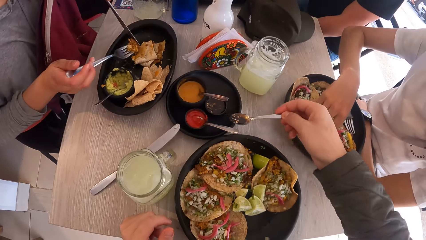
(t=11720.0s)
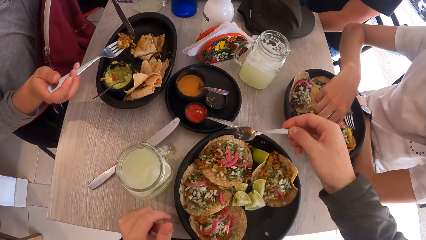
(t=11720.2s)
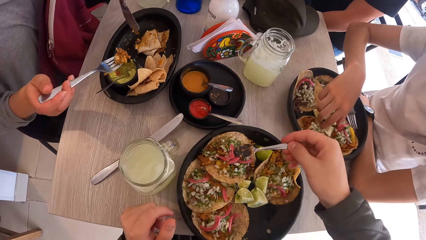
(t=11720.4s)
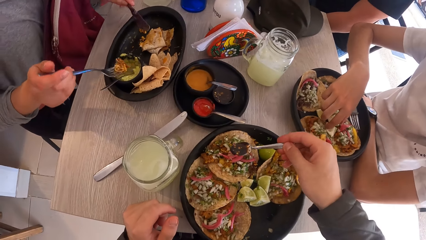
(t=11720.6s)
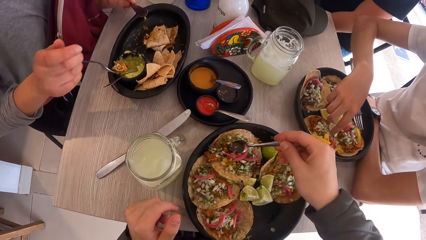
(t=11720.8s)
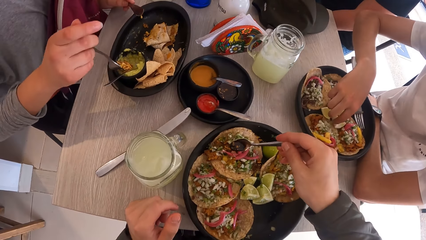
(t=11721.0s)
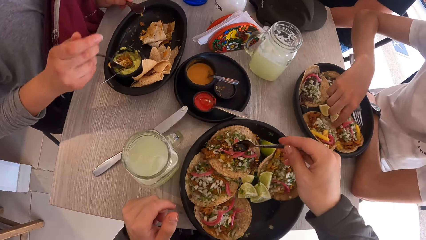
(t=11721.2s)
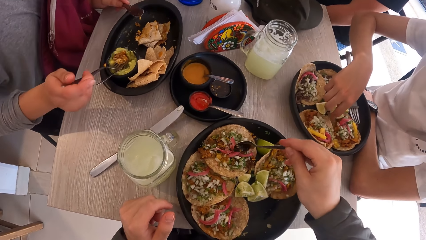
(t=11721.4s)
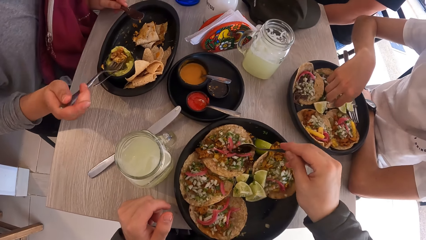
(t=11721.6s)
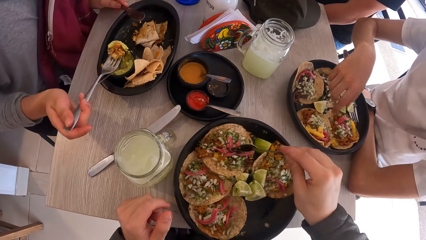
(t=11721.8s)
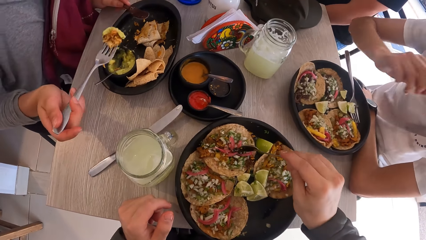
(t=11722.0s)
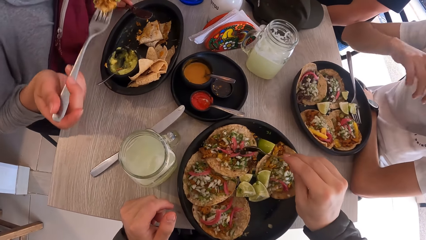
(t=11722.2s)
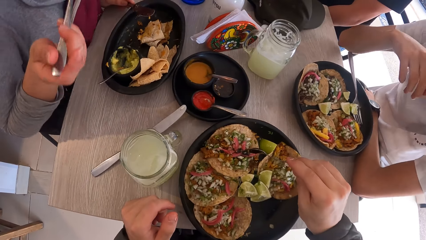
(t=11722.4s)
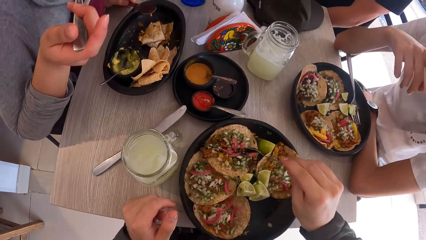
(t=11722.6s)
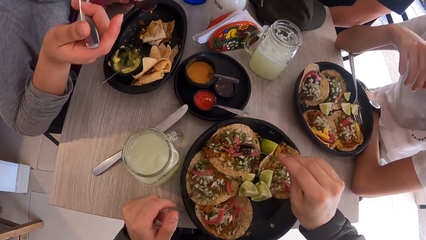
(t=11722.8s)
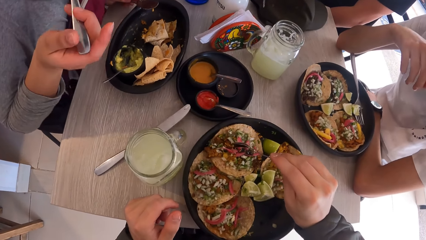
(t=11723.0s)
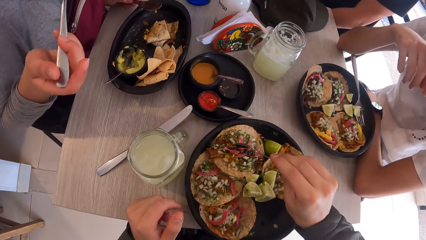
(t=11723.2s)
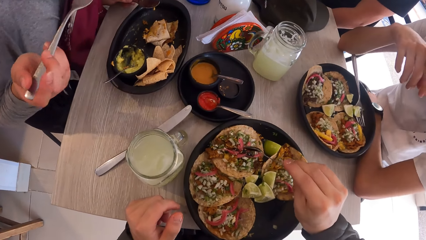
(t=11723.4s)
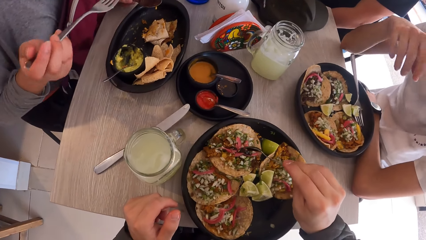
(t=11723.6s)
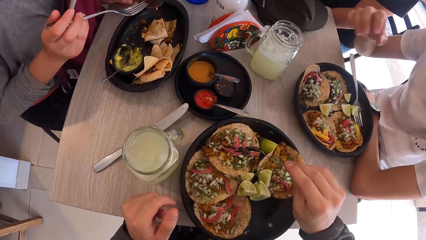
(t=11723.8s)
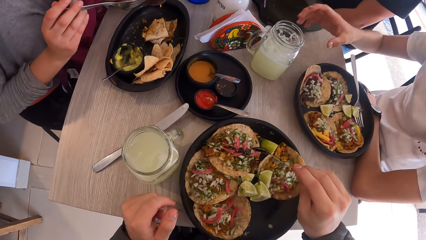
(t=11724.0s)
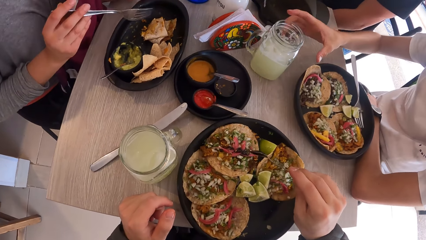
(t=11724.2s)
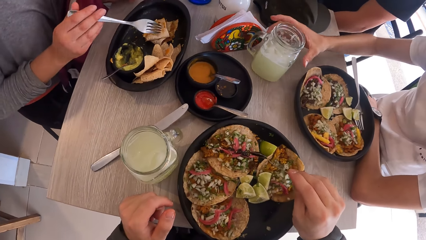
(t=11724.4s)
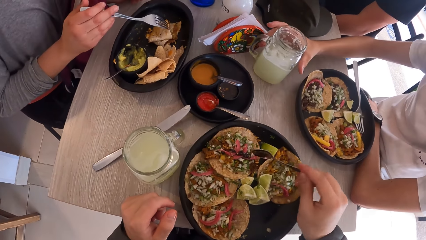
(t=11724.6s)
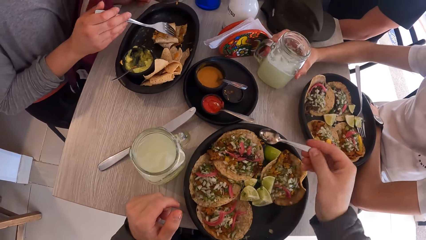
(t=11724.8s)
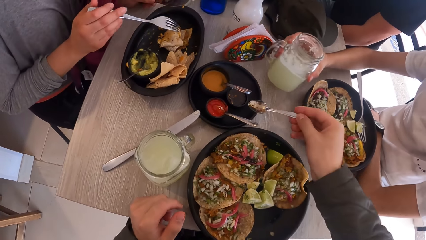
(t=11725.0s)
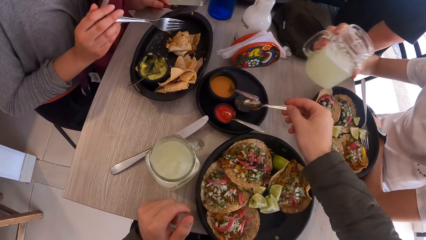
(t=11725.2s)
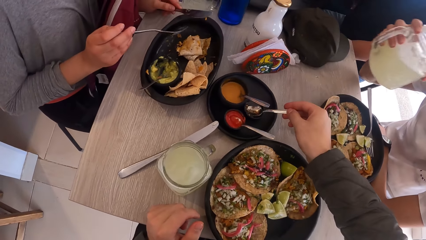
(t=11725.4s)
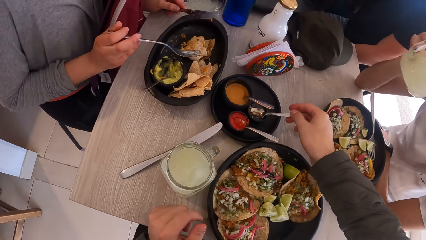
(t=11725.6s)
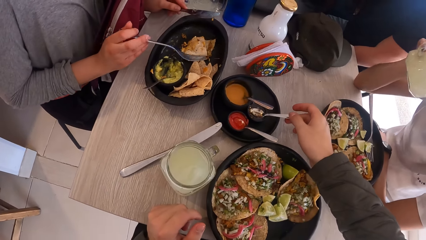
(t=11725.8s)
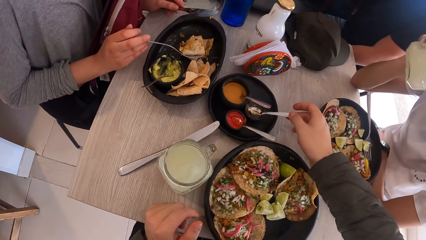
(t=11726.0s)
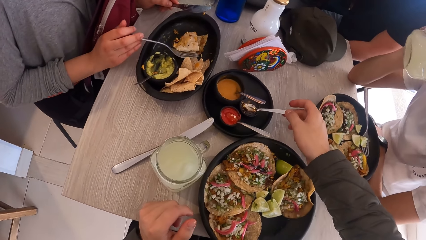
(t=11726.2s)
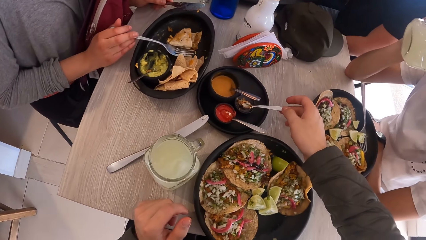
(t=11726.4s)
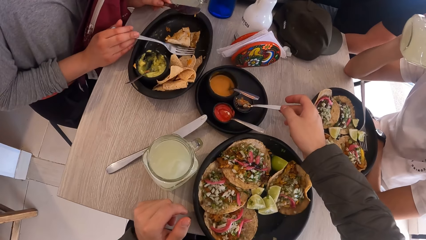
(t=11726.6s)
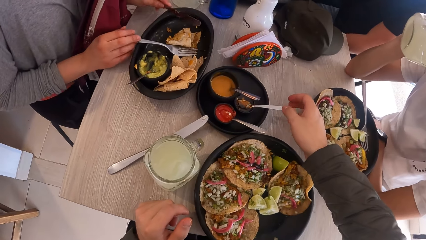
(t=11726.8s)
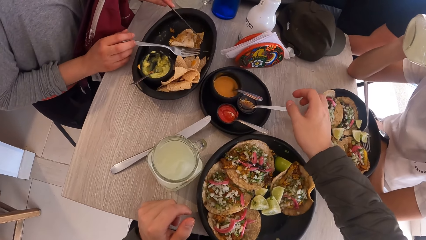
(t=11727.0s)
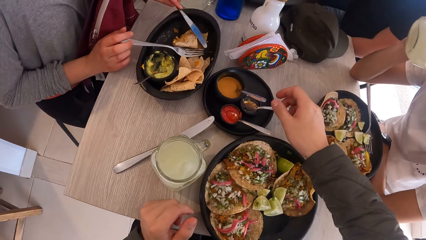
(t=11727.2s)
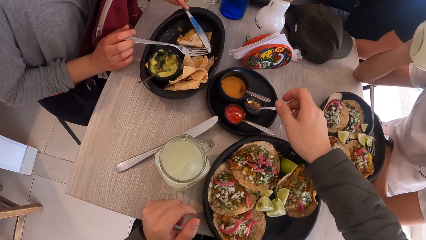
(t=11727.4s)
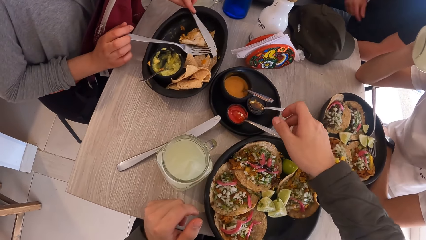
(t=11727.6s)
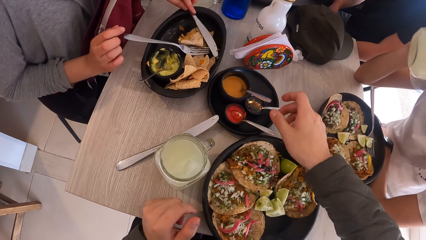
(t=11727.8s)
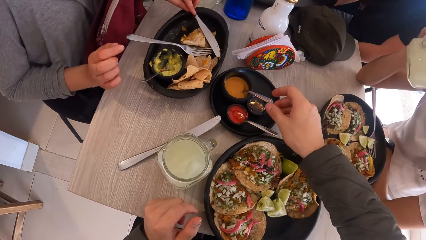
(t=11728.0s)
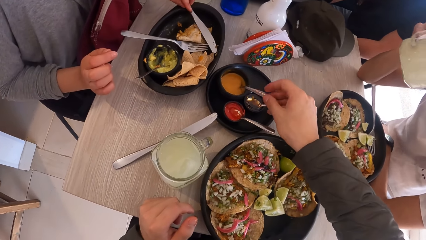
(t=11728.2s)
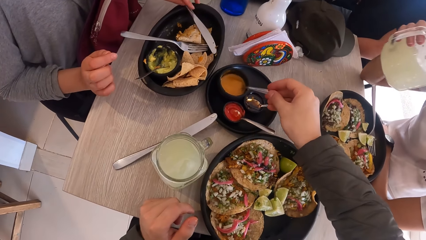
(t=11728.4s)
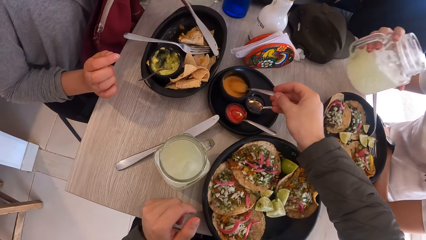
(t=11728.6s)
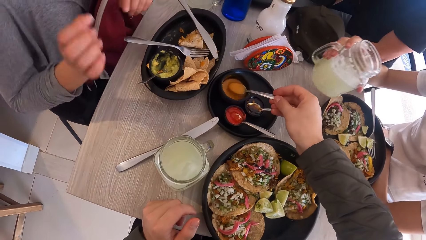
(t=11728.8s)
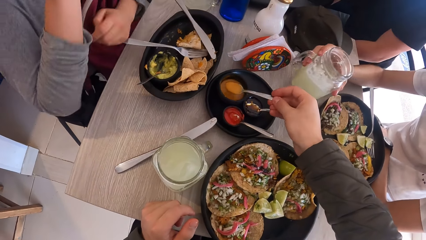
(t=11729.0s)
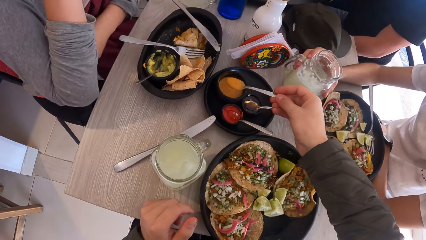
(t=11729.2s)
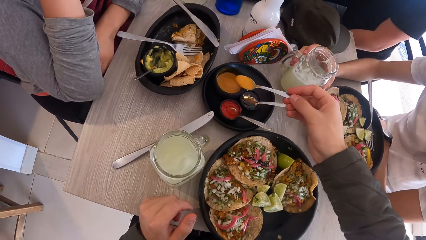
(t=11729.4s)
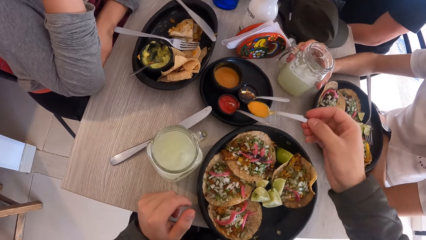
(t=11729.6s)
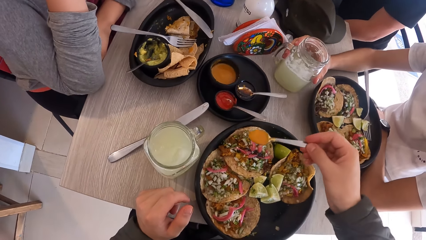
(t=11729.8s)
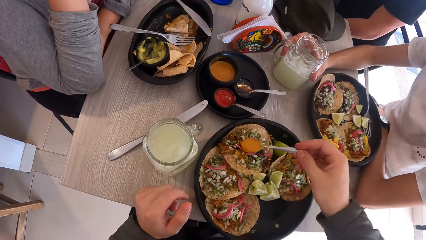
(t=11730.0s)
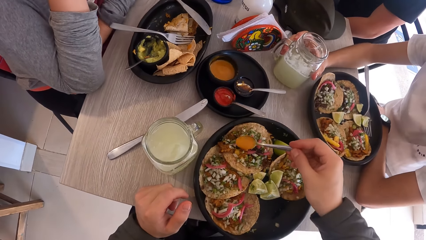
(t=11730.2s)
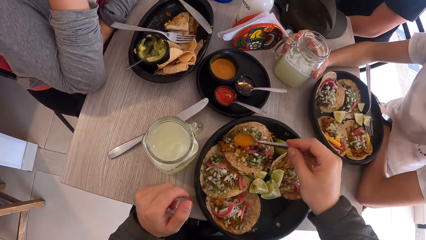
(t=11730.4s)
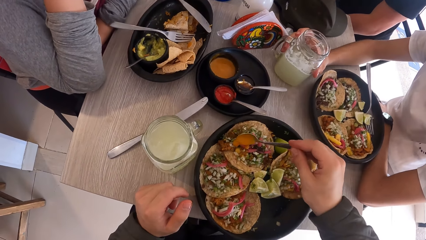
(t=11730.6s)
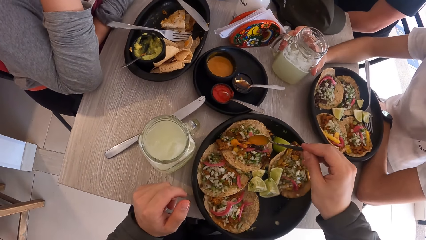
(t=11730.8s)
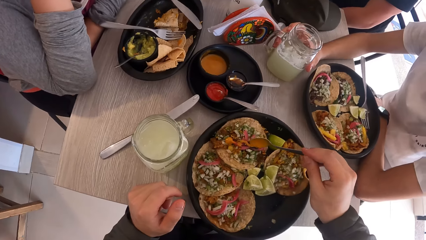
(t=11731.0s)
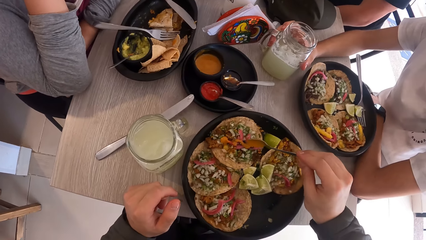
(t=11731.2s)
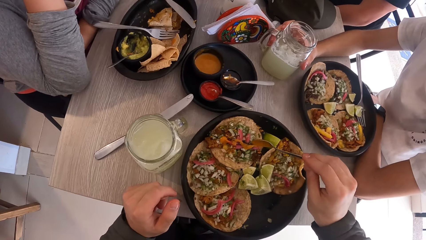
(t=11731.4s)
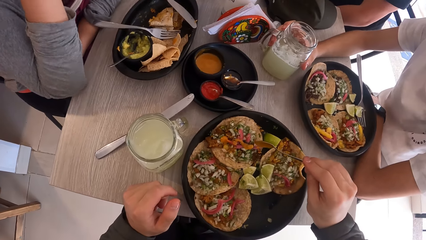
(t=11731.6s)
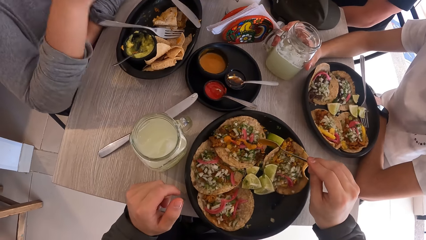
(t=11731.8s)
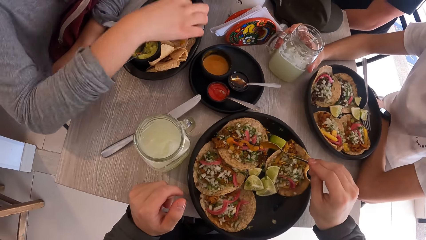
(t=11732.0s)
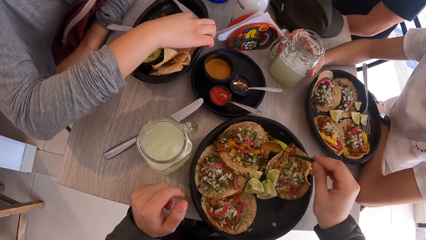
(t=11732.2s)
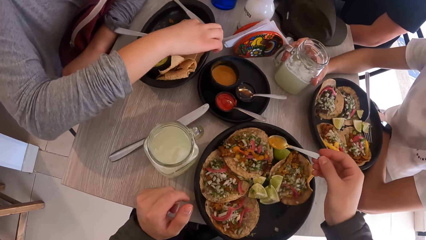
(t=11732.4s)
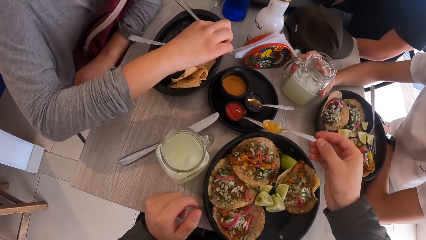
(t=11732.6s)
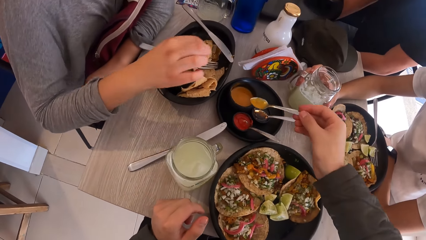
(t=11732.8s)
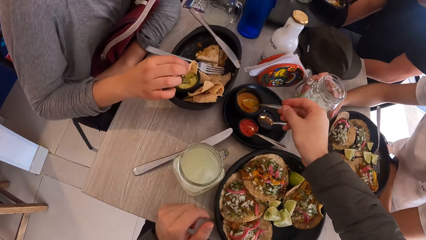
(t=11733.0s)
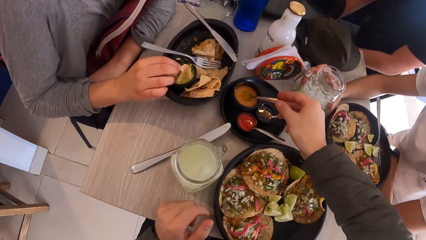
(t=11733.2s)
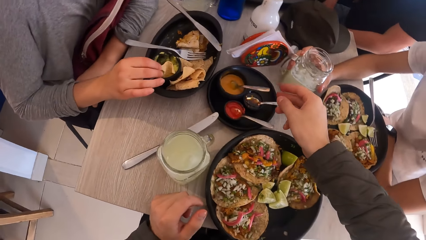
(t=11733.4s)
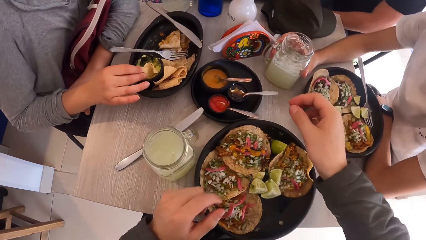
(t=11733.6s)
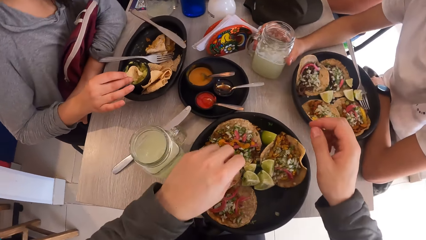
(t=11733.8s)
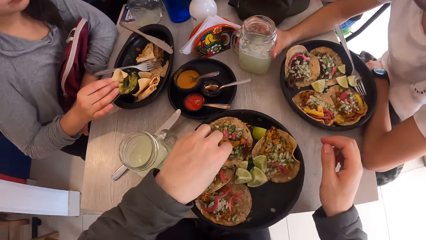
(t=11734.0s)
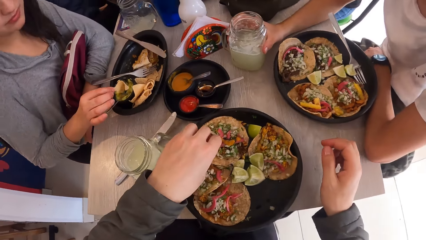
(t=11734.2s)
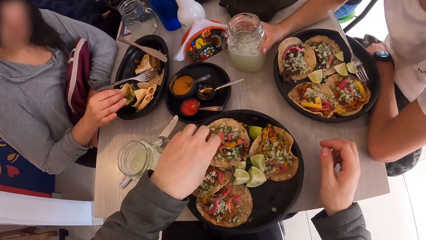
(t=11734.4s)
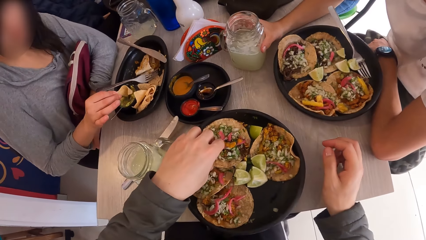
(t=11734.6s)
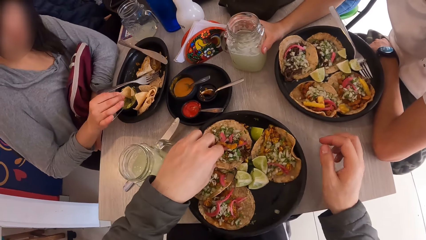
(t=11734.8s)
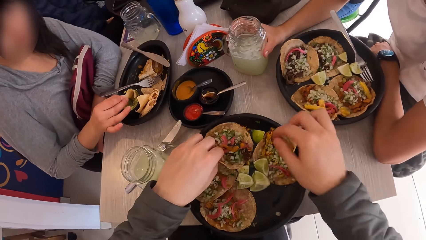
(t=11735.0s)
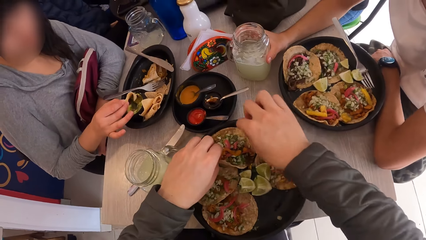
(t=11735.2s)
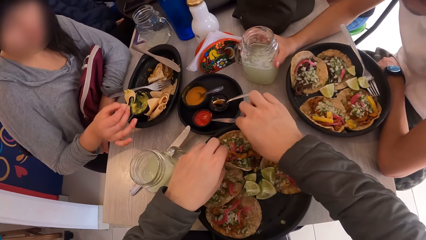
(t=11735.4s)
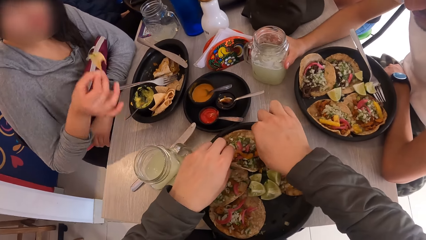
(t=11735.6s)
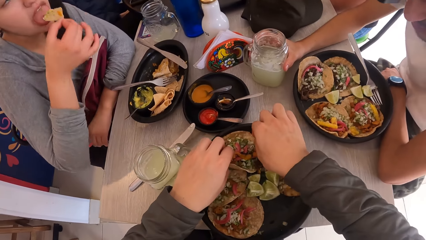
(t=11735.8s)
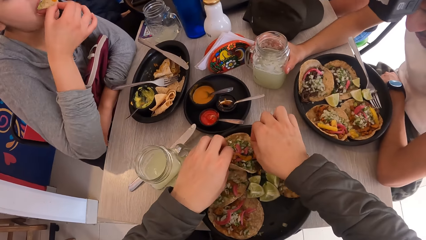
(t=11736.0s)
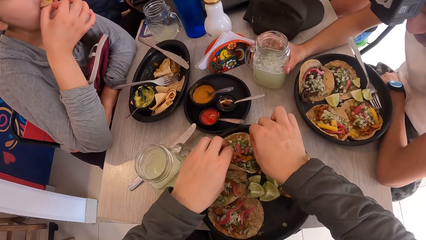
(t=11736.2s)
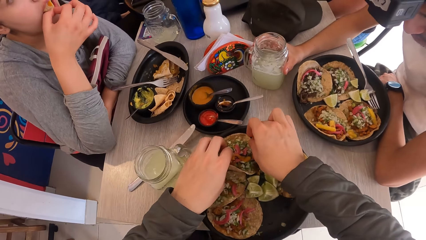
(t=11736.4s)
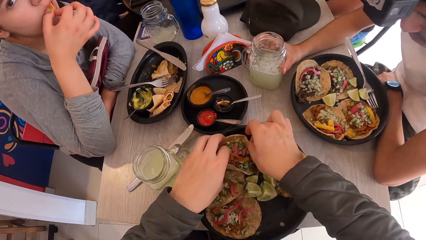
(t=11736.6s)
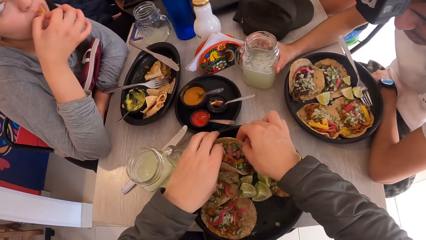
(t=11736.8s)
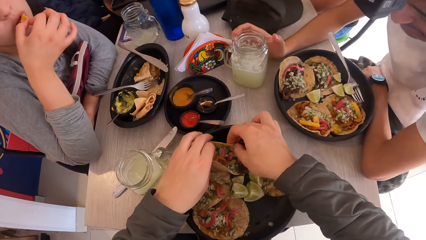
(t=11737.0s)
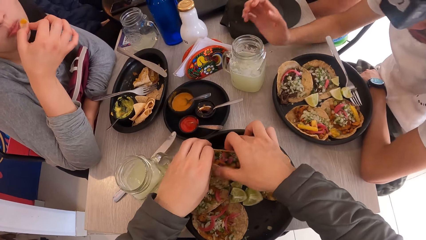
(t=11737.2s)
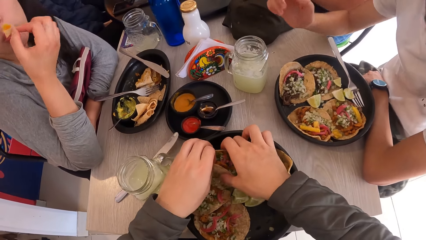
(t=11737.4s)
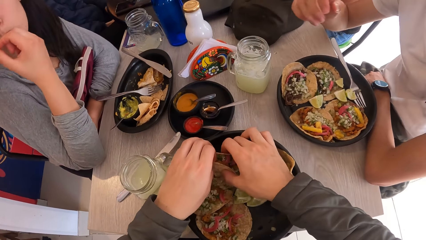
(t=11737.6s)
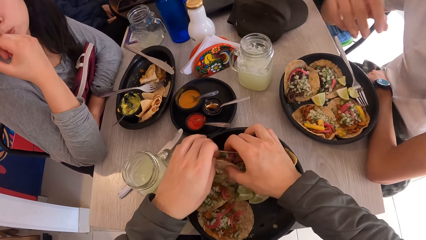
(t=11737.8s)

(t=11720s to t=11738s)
A man moves a lemon. The camera wearer pours the sauce on a taco with the spoon in his right hand. A woman scoops the sauce with a fork. The man touches his face. The woman bites food with the fork. The man takes the mug of juice from the table with his right hand. The woman moves the fork. The camera wearer drops the spoon on the black cup on the table with his right hand. The man drinks juice from the mug with his right hand. The woman puts the fork on a plate. She puts the fork on the plate again. The camera wearer takes the sauce from the black cup on the table with the spoon with his right hand. The woman puts her hands on the table. The man drops the mug of juice on the table with his right hand. The camera wearer pours the sauce on the taco with the spoon in his right hand. The woman eats the meal in the plate on the table with her right hand and picks a flat bread. The camera wearer drops the spoon in the black cup on the table with his right hand. The woman scoops the sauce with the flat bread. The camera wearer takes the taco from the plate on the table with both hands. The woman bites the flat bread.
